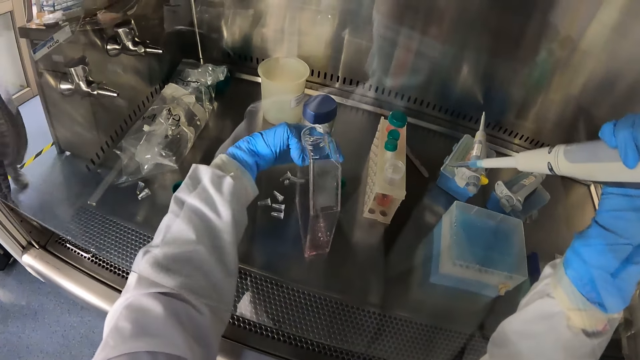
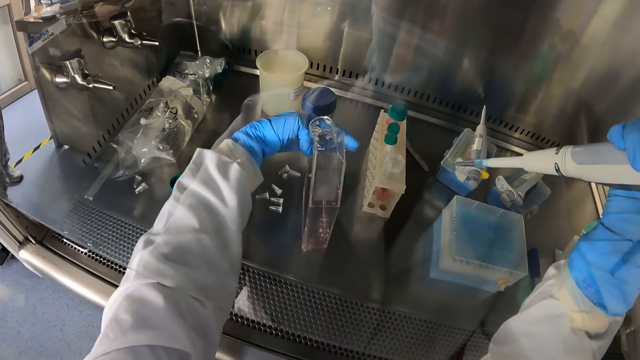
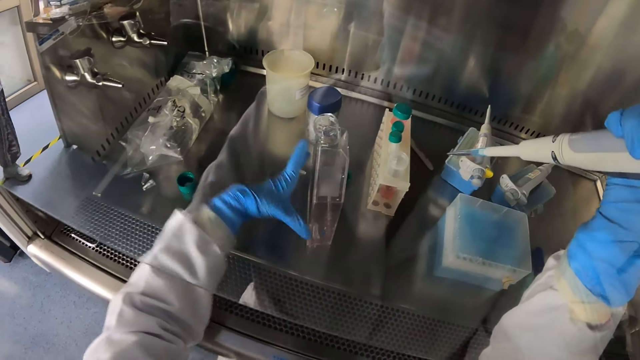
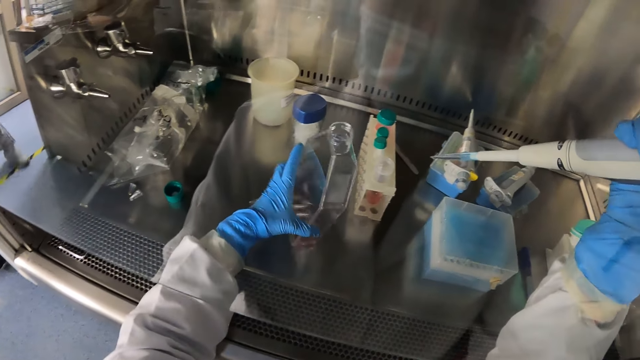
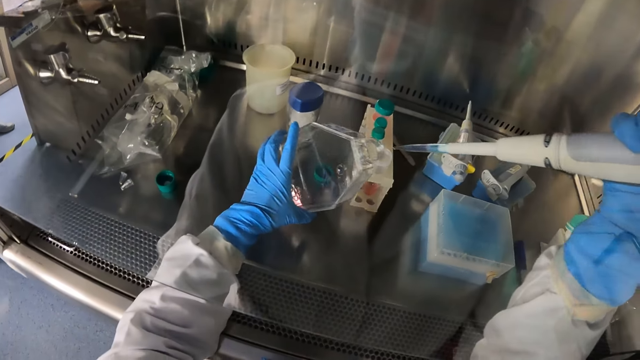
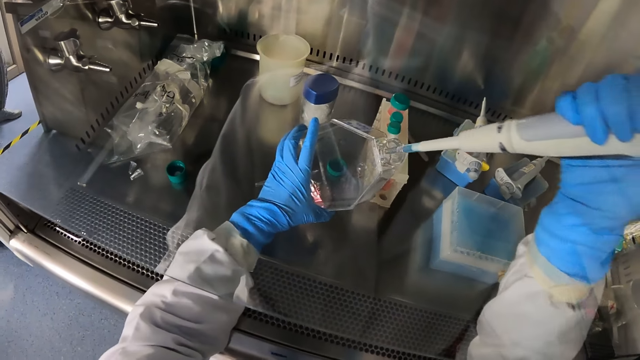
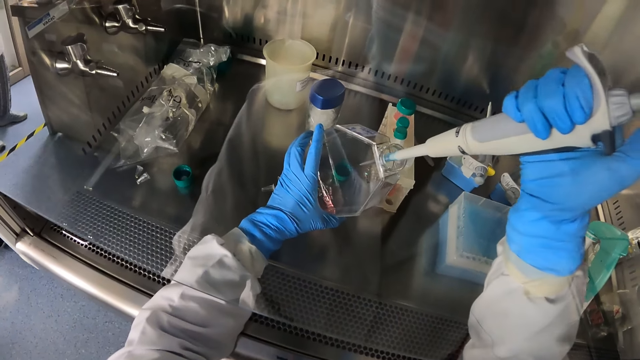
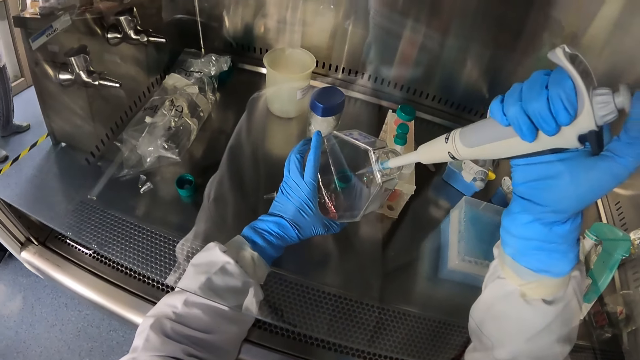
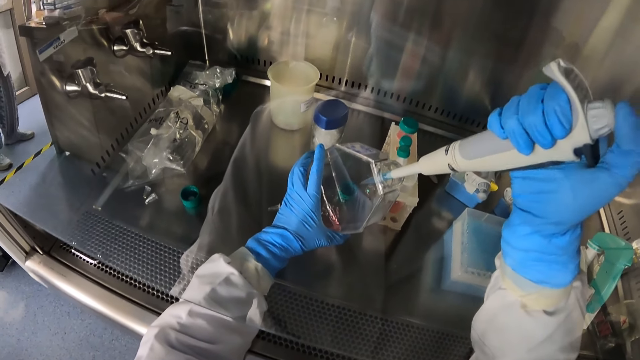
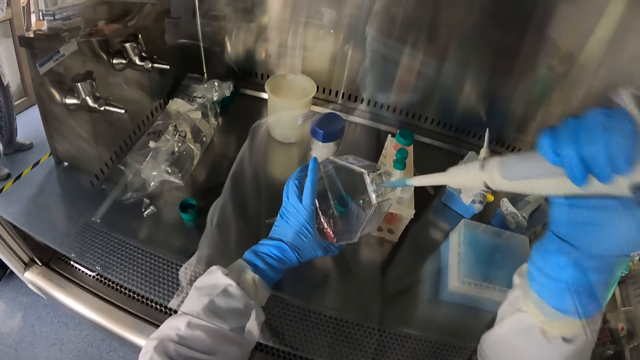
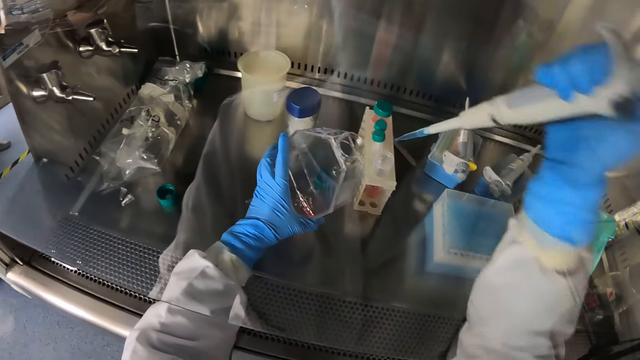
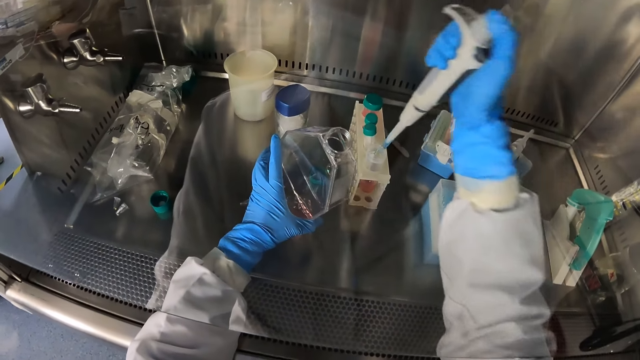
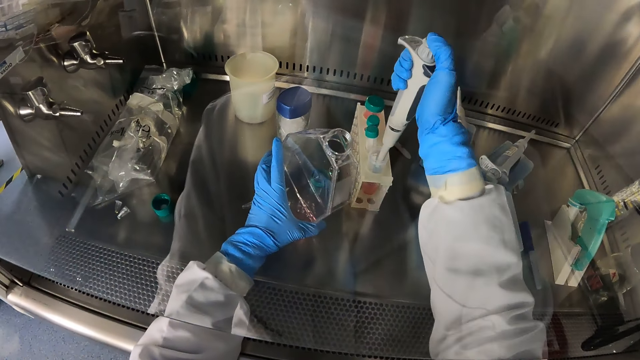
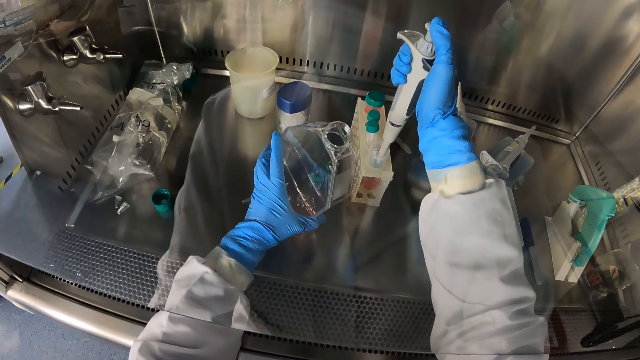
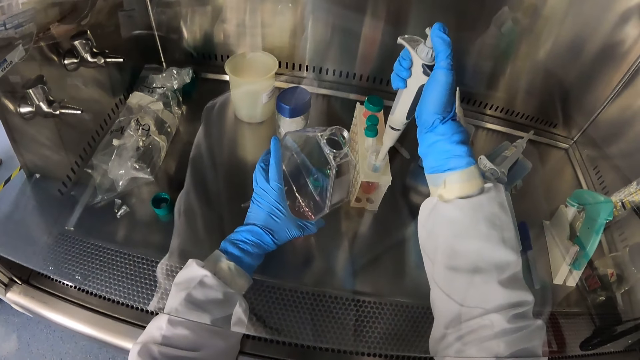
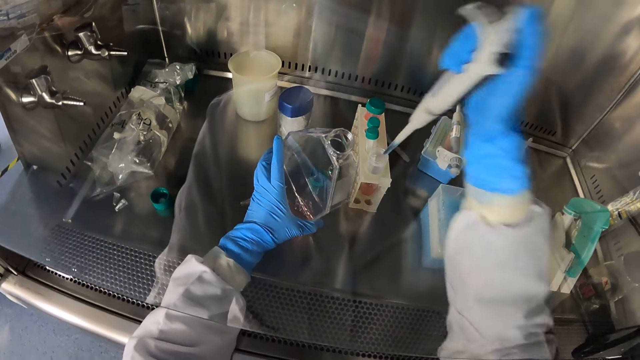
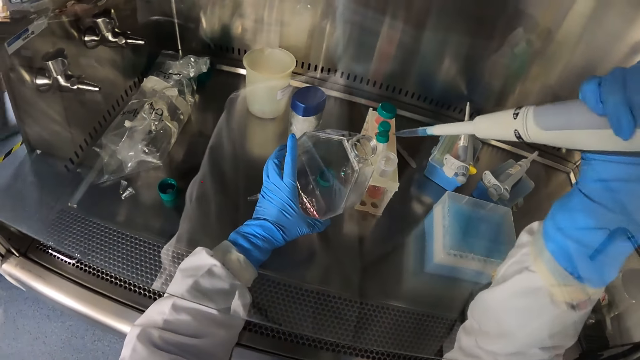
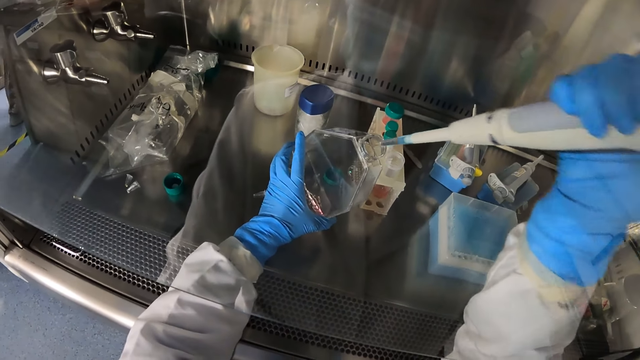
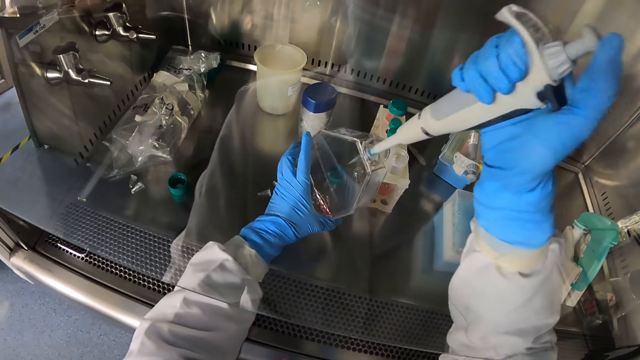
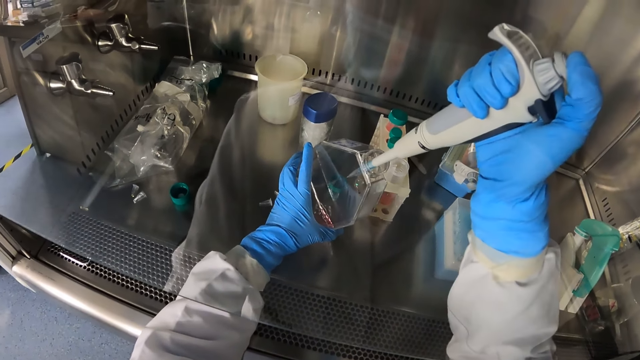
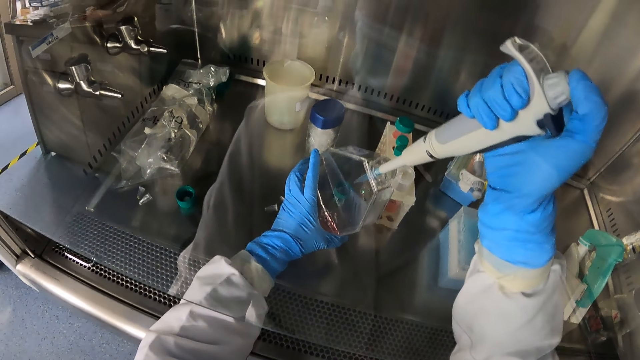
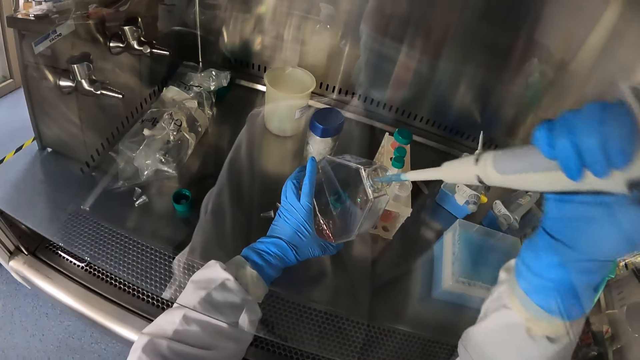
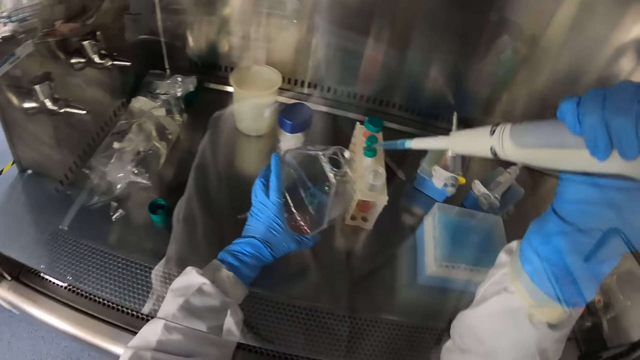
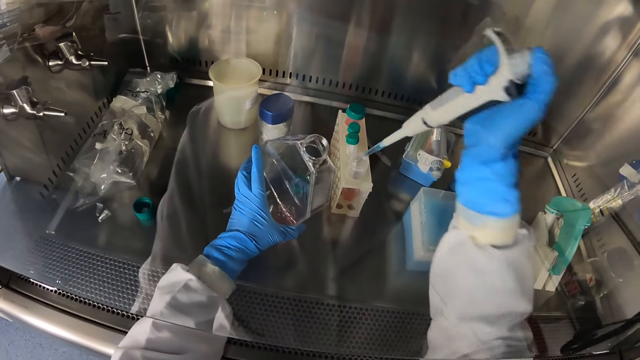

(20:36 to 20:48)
The camera wearer drops the glass jar in his left hand in the laminar air flow chamber. He picks up the glass jar with his left hand. He slants the bottle. He pours the chemical in the pipette into the glass jar. He draws in chemical from the test tube in the rack into the pipette in his right hand. He pours the chemical in the pipette into the glass jar.

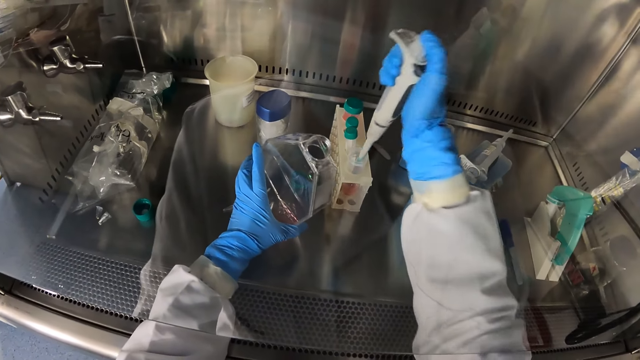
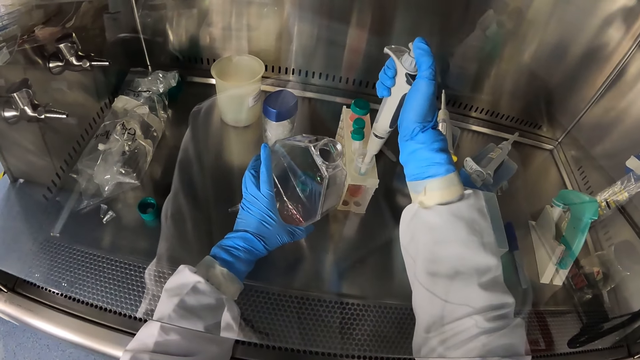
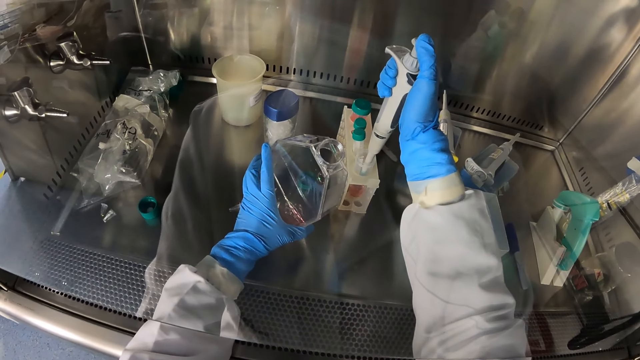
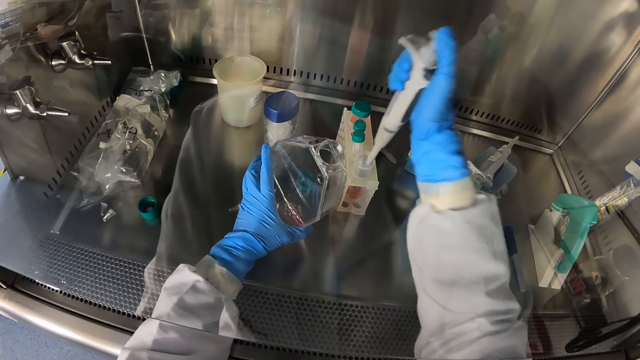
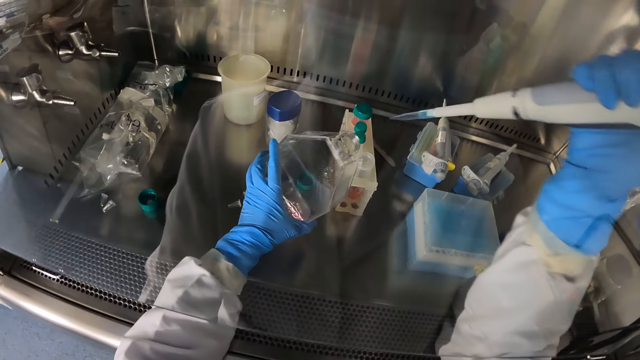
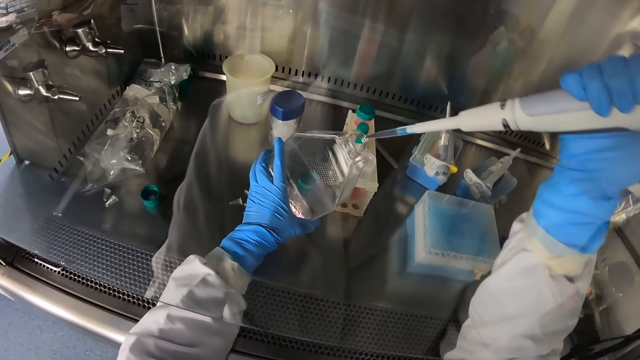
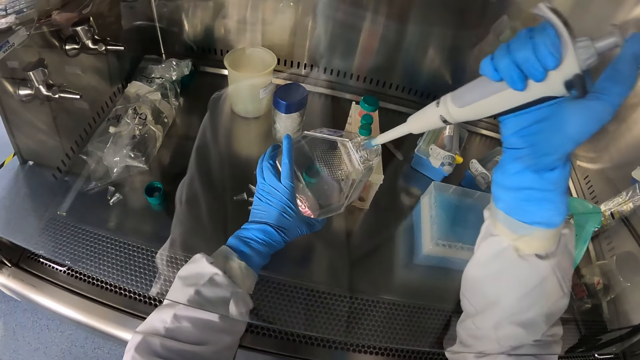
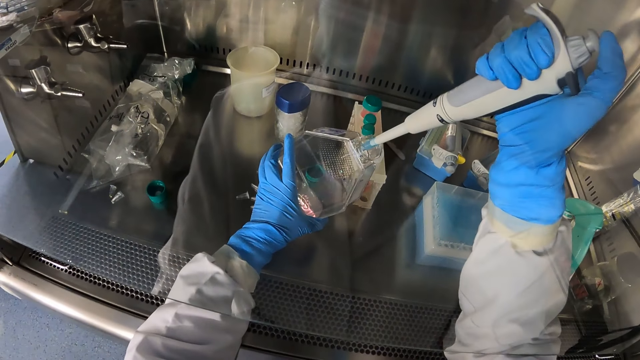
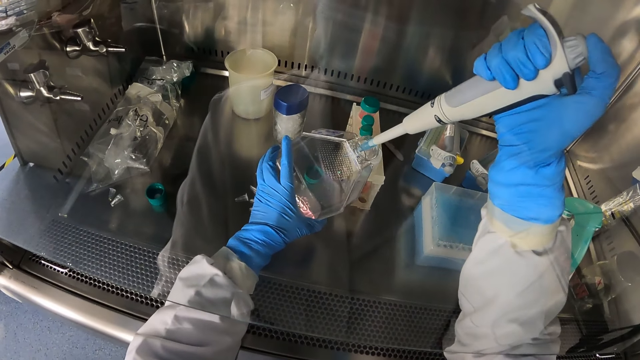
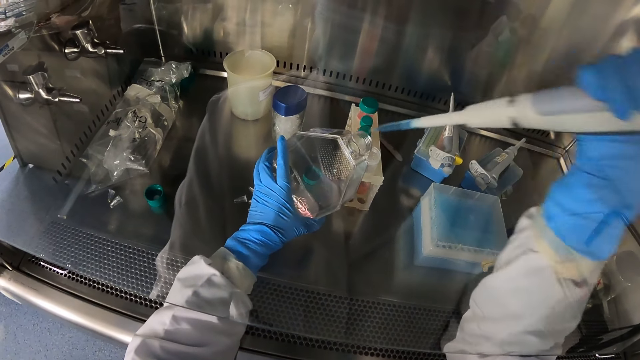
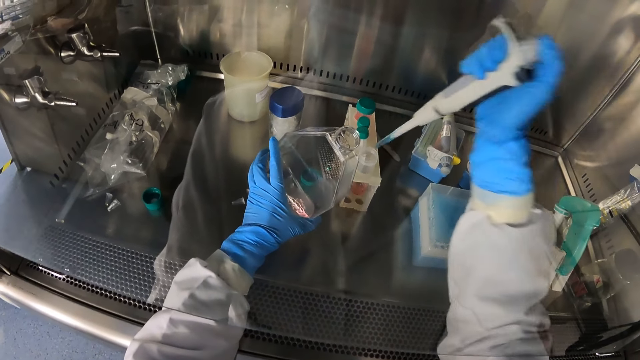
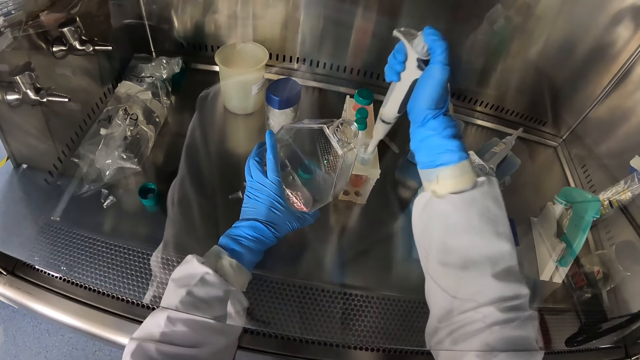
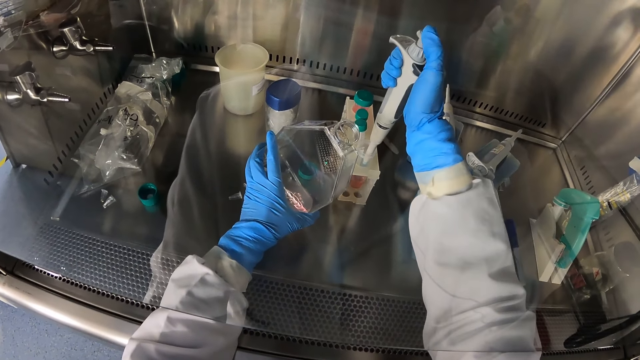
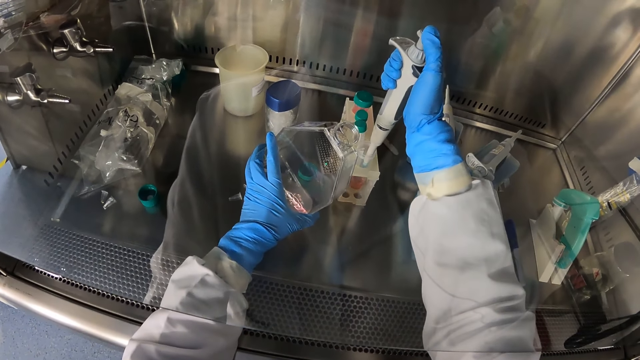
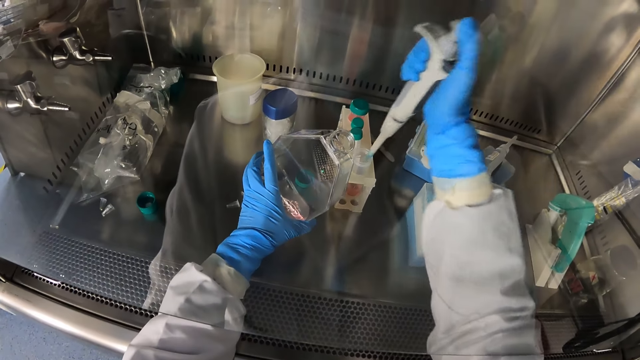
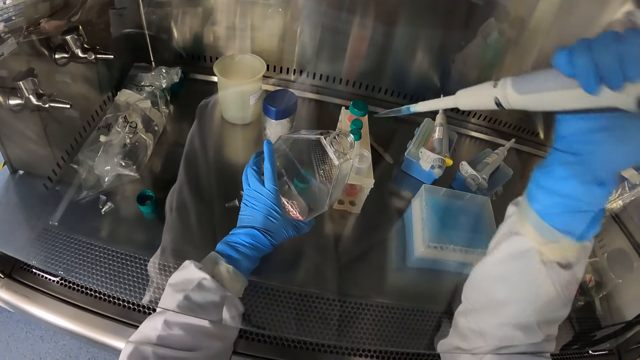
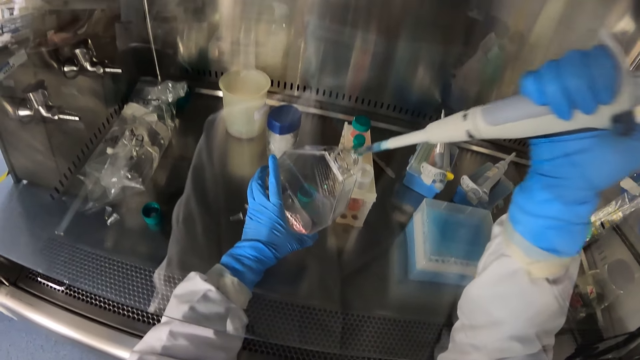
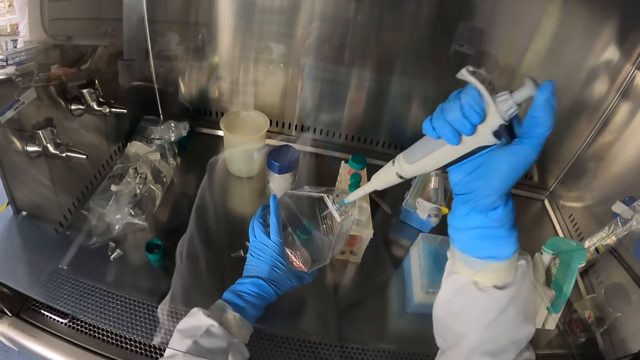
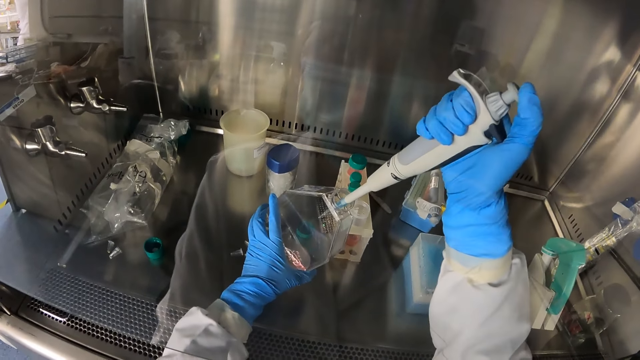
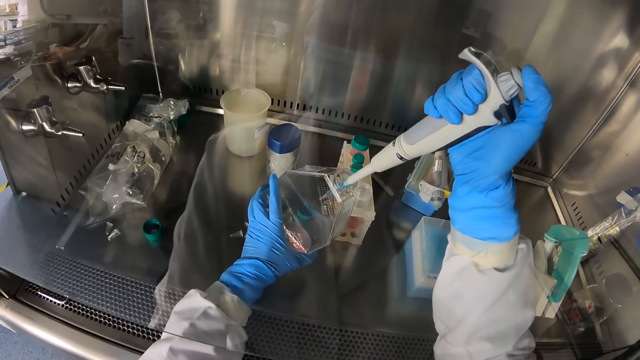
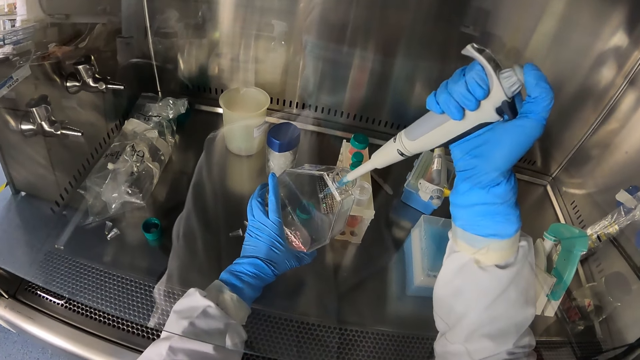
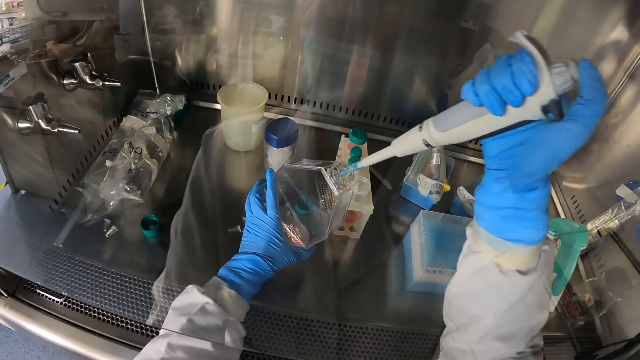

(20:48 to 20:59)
The camera wearer draws in chemical from the test tube in the rack into the pipette in his right hand. He pours the chemical in the pipette into the glass jar. He draws in chemical from the test tube in the rack into the pipette in his right hand. He pours the chemical in the pipette into the glass jar.
